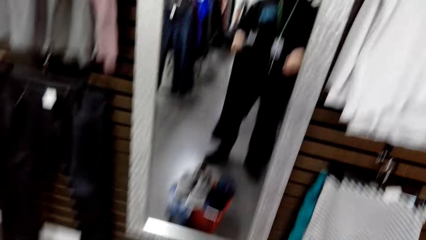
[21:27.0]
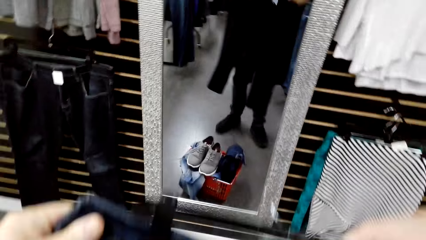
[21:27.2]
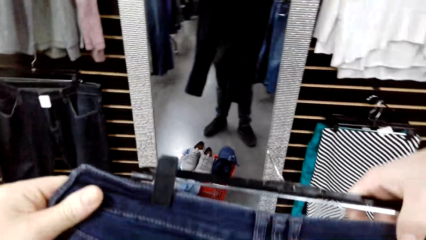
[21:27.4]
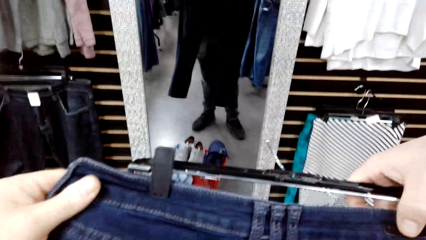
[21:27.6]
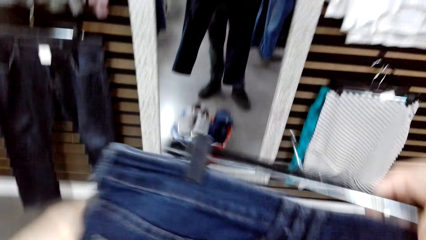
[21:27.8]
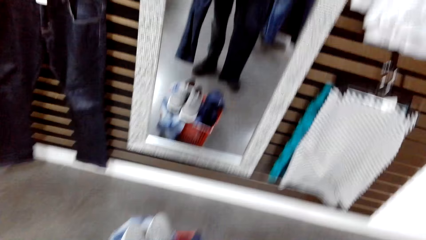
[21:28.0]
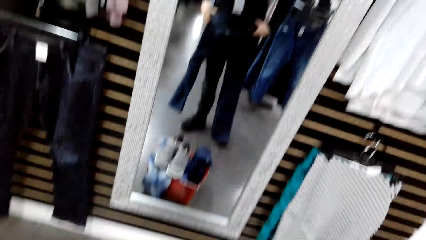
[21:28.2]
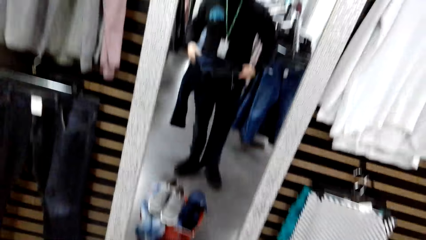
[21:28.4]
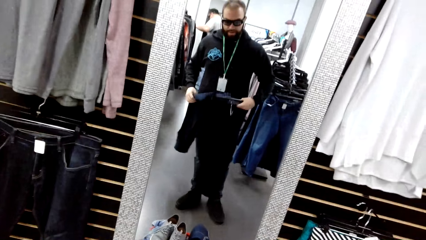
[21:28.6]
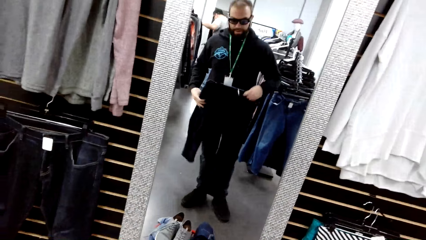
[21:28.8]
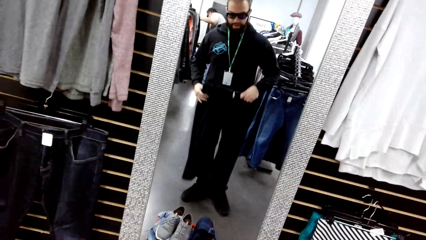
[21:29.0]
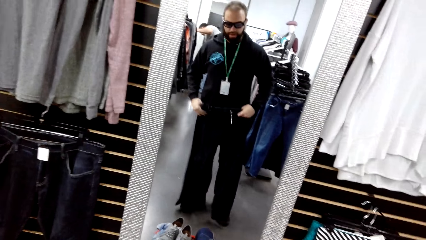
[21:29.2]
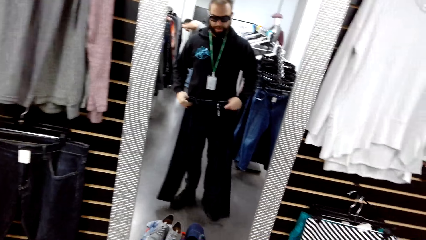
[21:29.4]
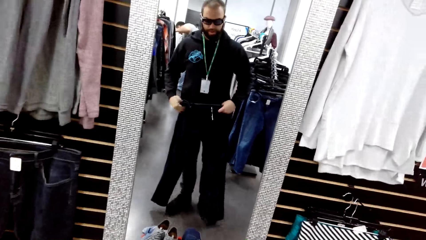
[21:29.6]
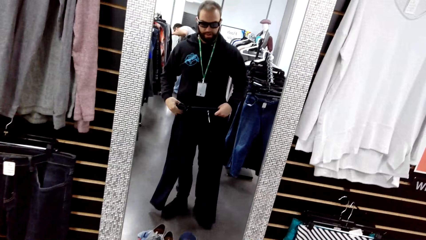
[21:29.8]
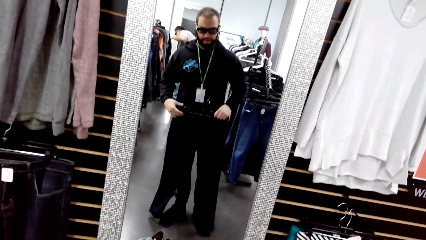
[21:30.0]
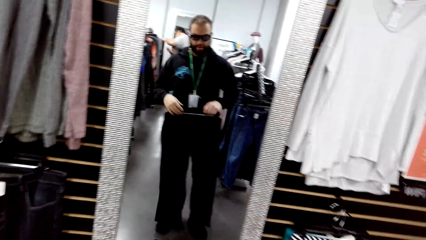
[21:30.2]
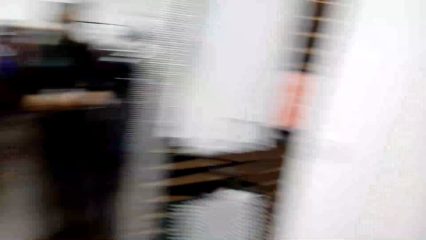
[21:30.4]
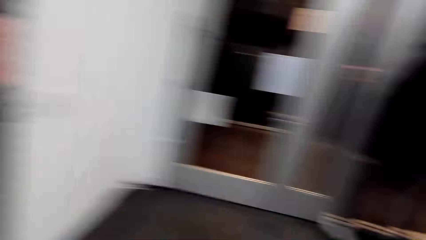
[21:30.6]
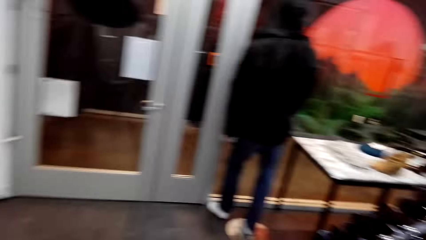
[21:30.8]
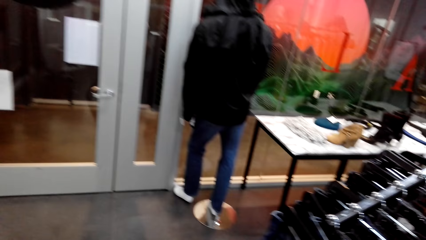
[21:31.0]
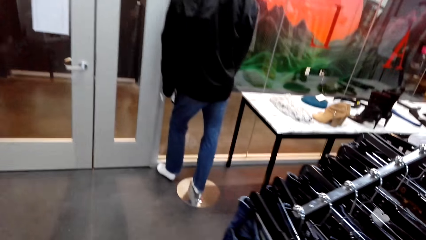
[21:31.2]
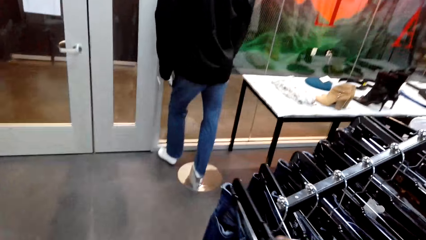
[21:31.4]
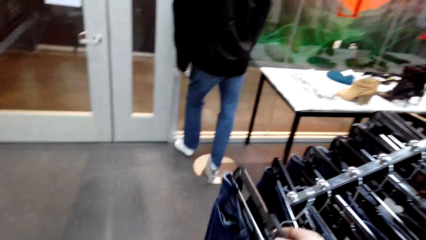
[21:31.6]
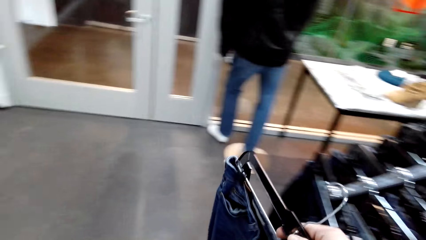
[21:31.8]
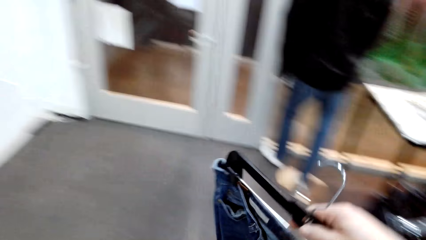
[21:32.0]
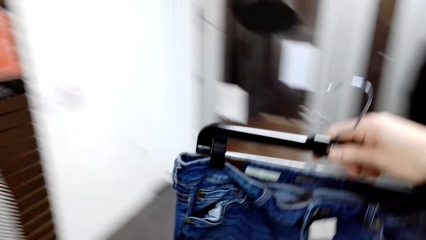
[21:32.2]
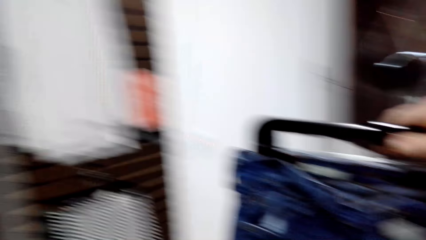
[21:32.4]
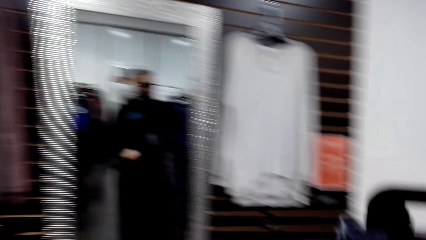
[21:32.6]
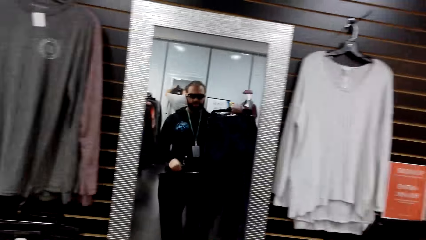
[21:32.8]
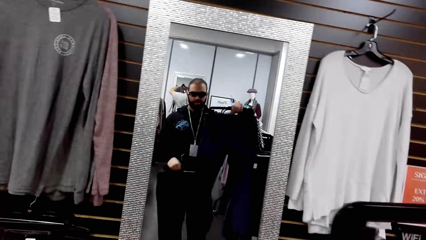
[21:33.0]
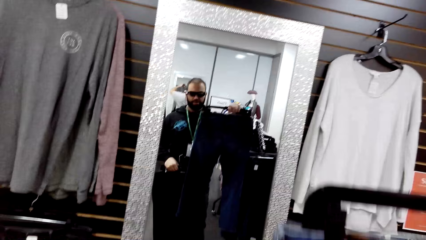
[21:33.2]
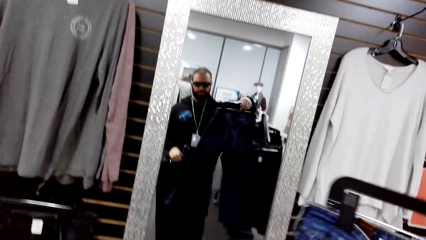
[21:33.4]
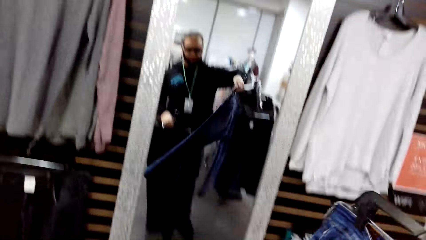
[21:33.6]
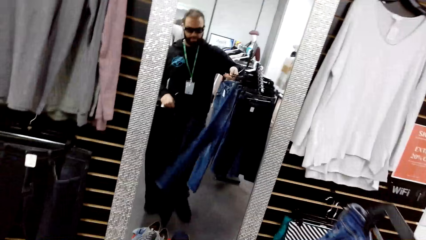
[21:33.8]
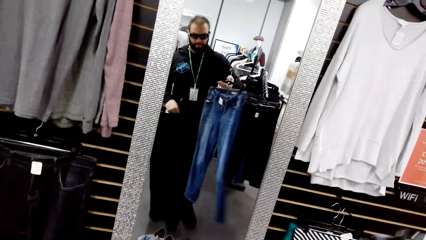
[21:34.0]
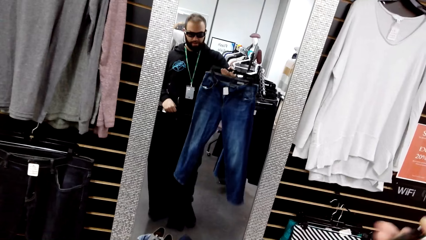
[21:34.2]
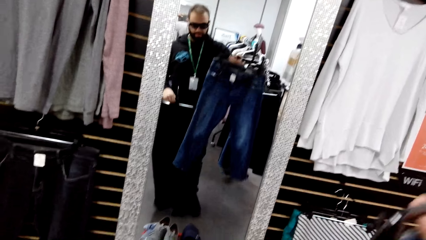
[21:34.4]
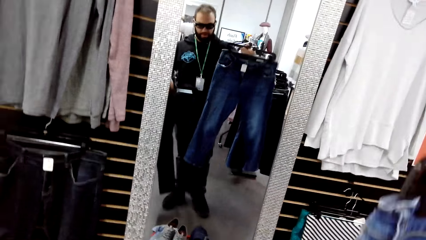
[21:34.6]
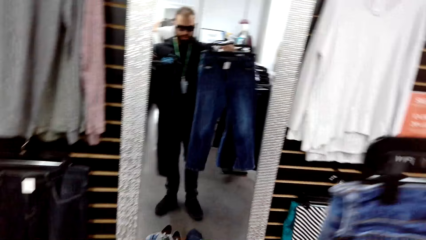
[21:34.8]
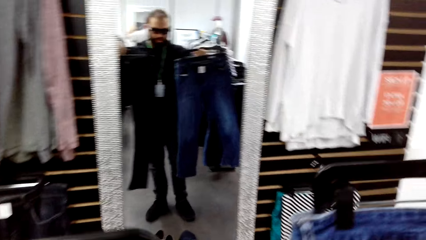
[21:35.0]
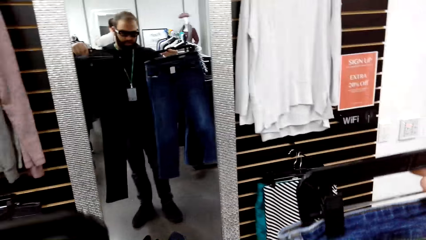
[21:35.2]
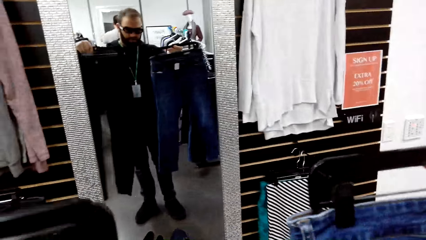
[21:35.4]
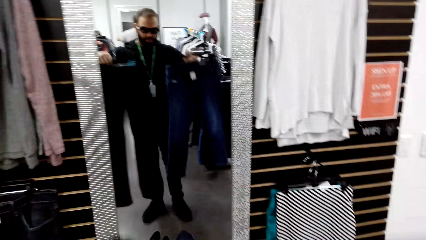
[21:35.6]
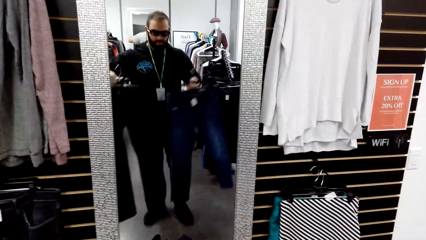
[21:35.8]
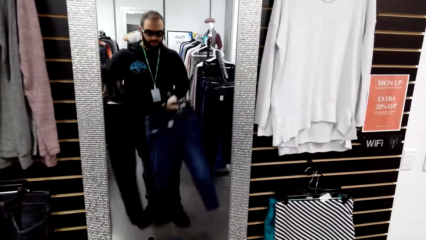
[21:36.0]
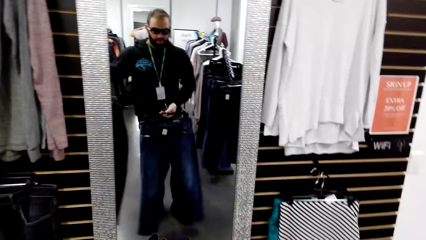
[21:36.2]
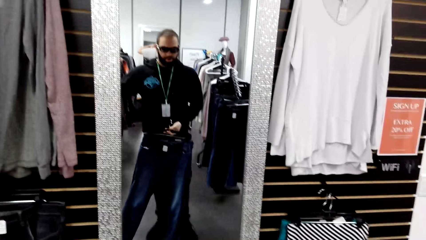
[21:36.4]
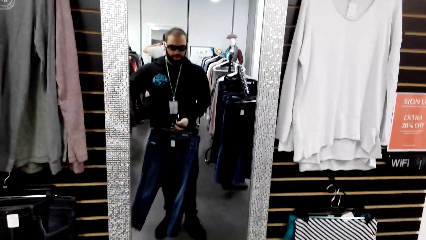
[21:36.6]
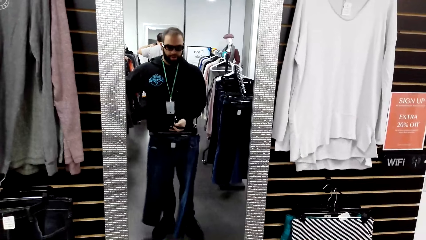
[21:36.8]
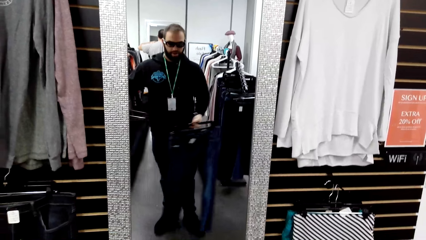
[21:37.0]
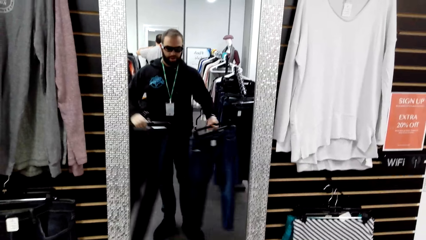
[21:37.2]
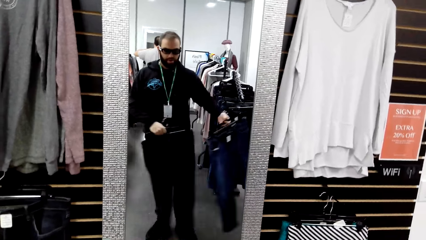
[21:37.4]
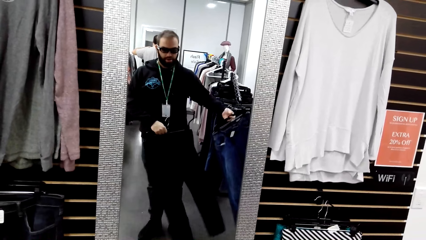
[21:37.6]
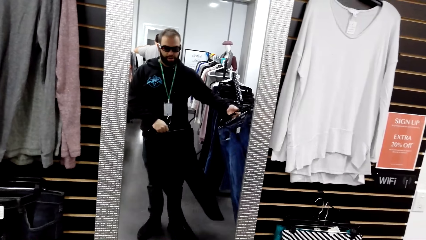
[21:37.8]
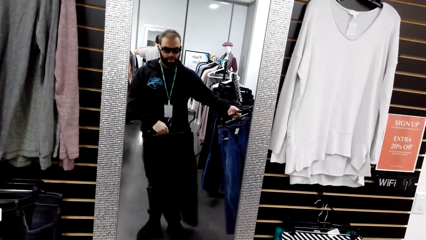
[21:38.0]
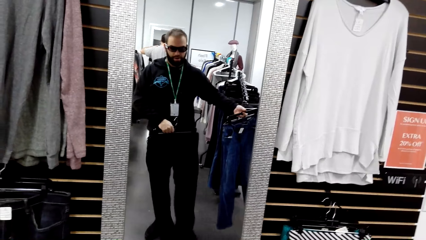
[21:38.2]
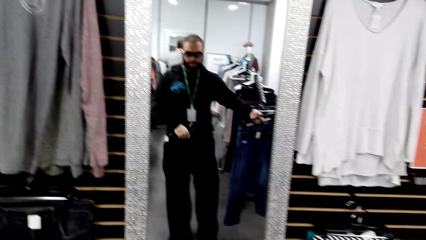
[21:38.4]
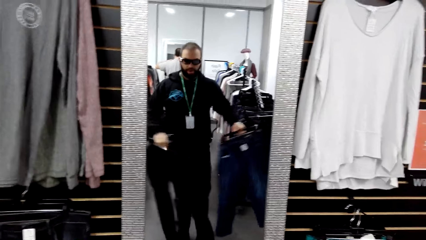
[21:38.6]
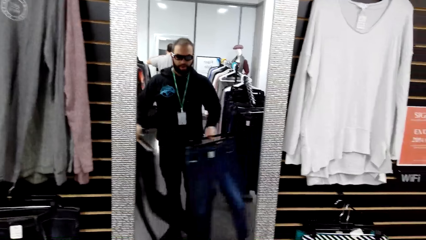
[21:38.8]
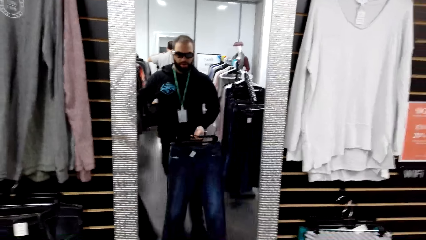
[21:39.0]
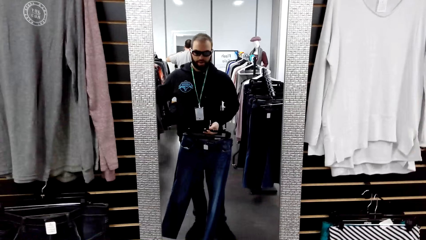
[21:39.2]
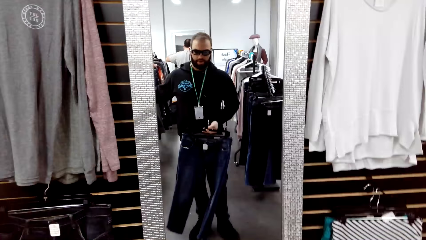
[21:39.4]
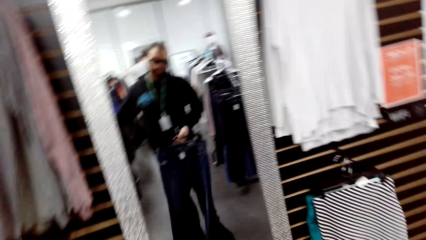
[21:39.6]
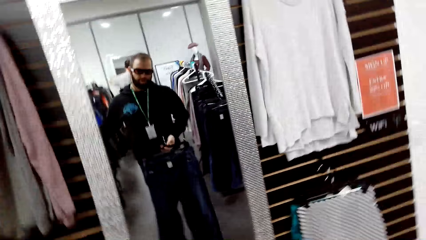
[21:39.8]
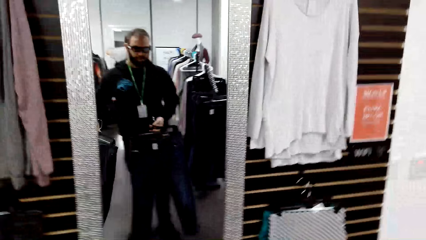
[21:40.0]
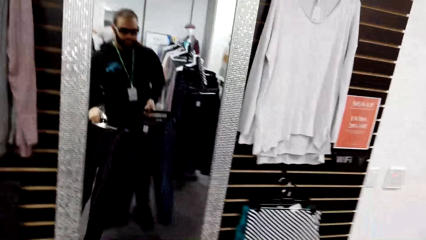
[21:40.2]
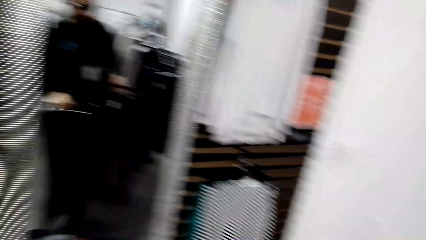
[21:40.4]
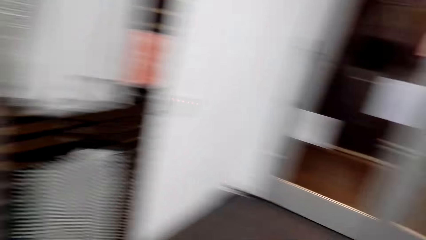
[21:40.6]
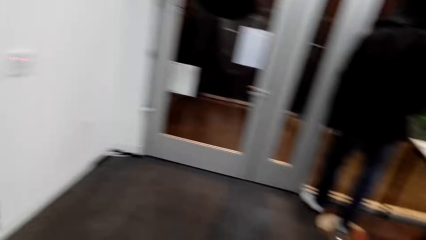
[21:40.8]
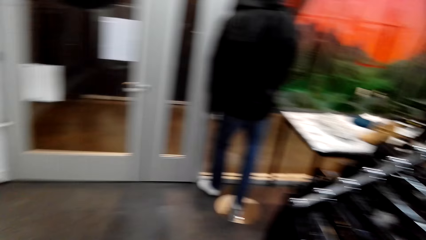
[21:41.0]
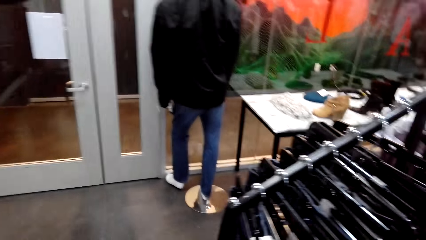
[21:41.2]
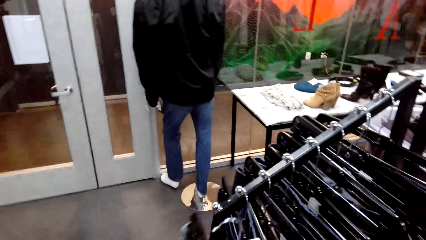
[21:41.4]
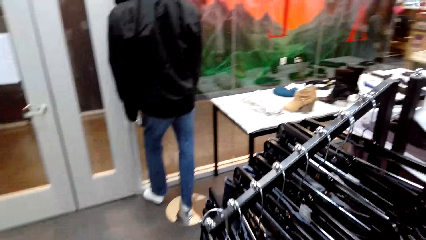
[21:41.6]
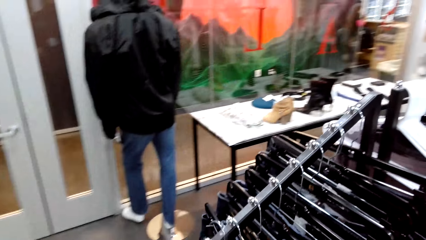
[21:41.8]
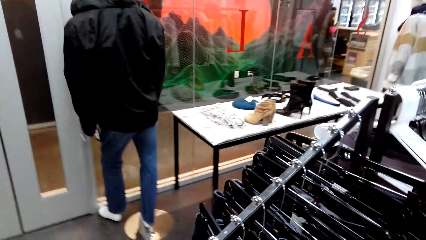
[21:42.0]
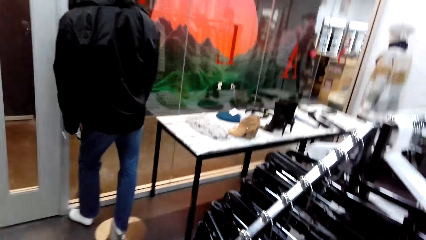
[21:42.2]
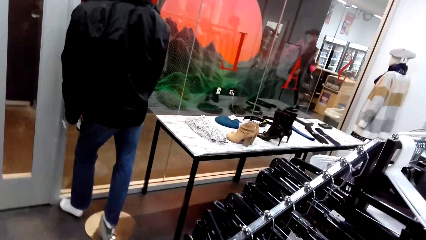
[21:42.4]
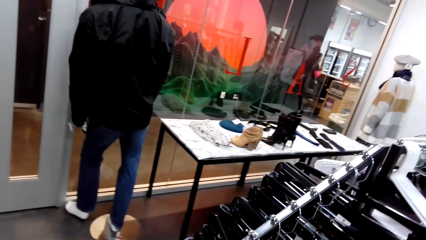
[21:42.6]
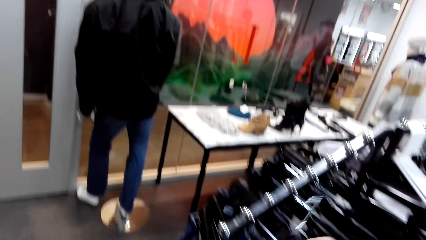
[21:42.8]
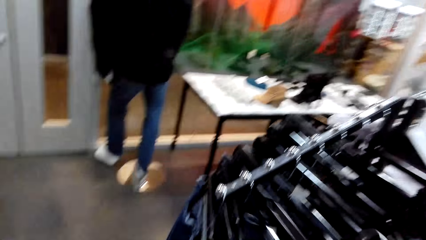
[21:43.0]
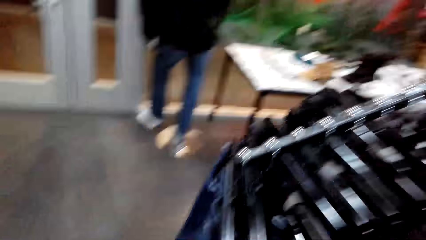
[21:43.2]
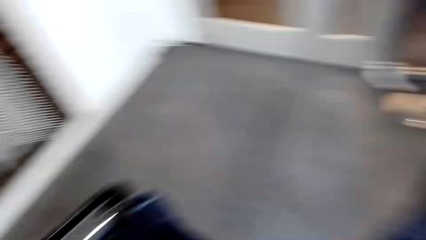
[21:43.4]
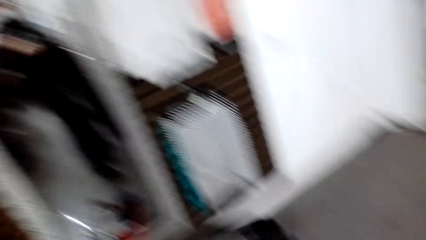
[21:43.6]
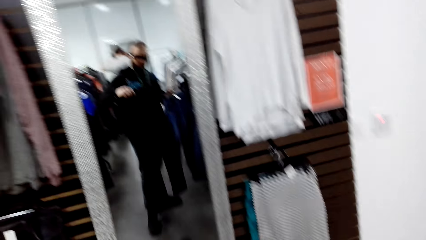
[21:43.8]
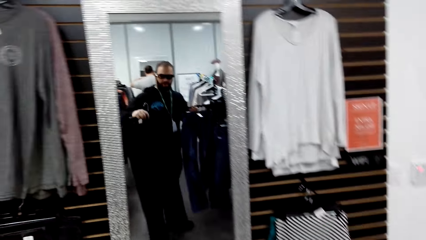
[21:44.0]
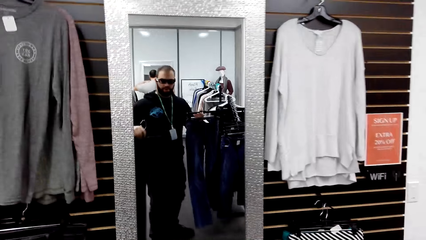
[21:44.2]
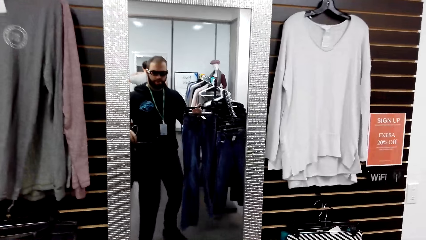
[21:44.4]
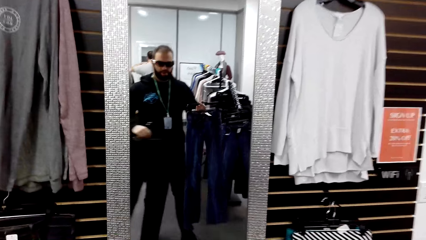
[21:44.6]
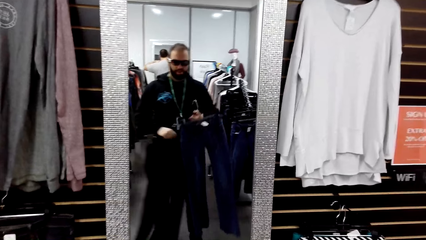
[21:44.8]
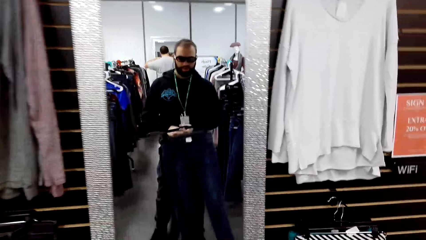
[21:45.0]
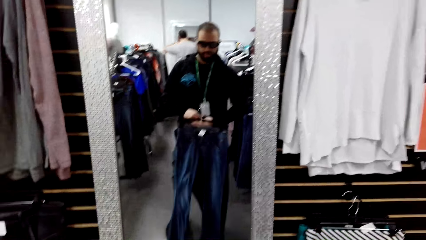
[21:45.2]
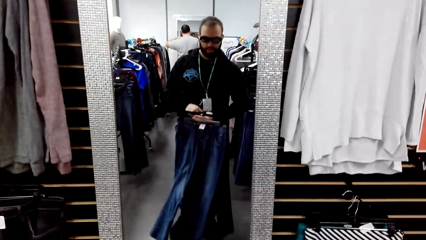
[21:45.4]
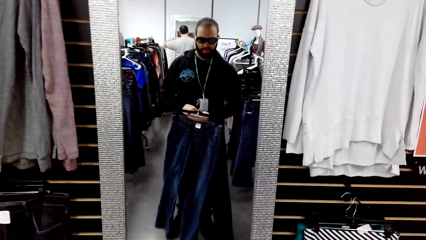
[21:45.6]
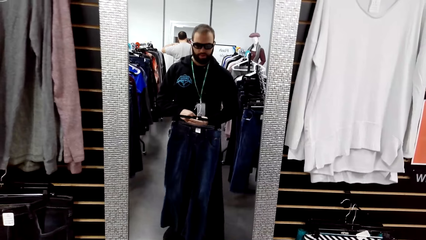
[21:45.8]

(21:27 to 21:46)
The camera wearer holds jeans or a trouser on a mirror. They fit the trouser. They take another pair of jeans from a cloth rack. They hold both jeans on the mirror. They sort clothes. They hang one pair of jeans on the clothes rack. They look around. They unhang another pair of jeans from the rack. They hold both jeans on the mirror.
